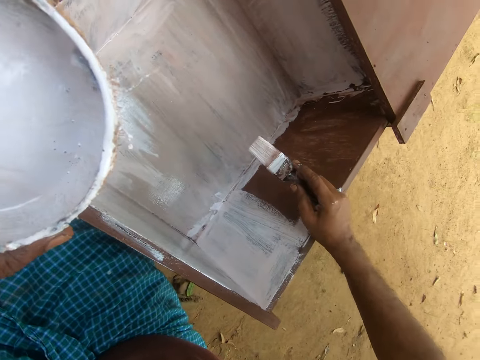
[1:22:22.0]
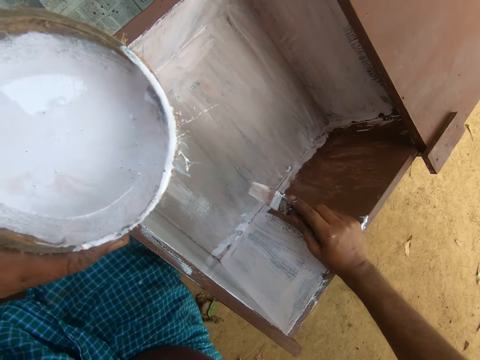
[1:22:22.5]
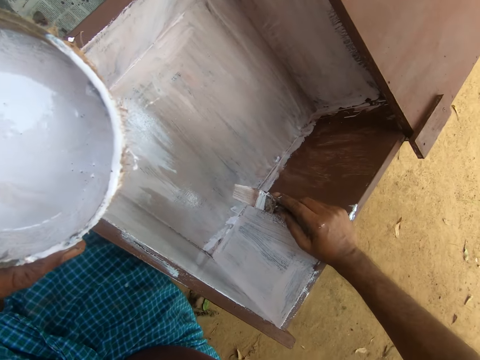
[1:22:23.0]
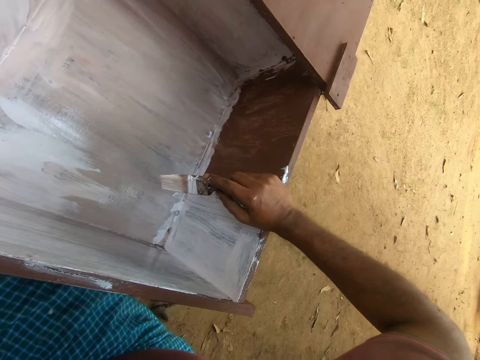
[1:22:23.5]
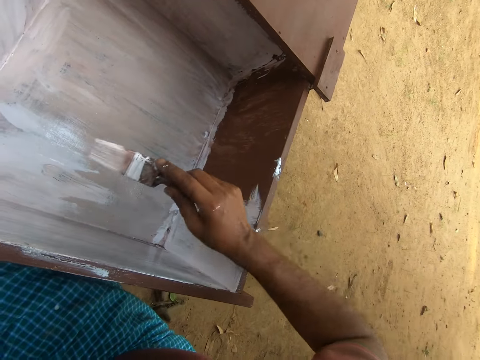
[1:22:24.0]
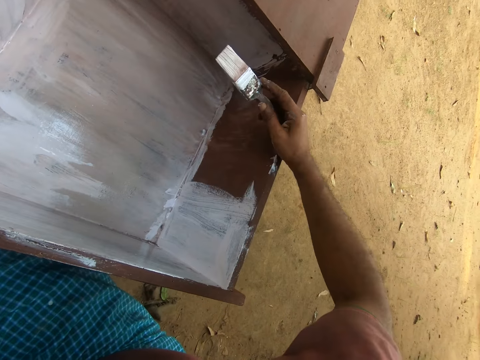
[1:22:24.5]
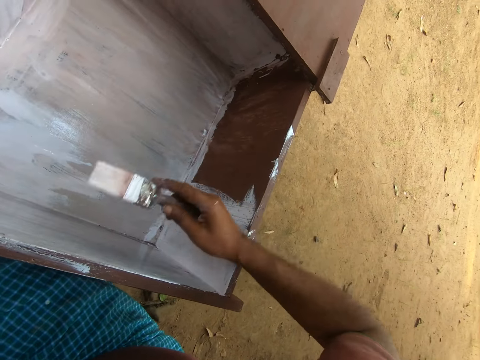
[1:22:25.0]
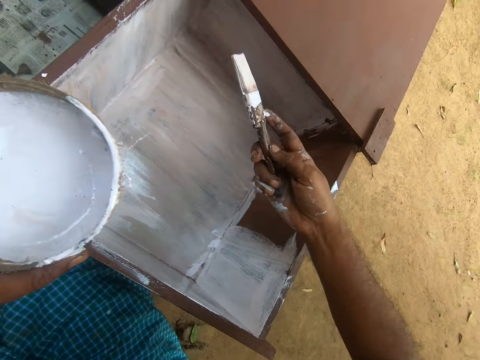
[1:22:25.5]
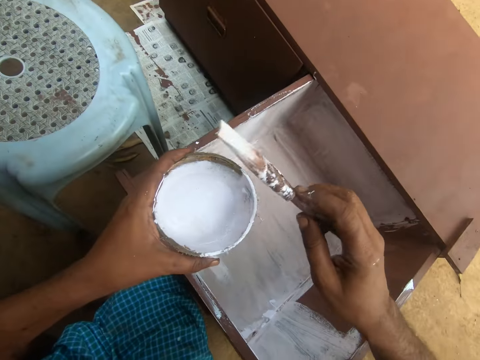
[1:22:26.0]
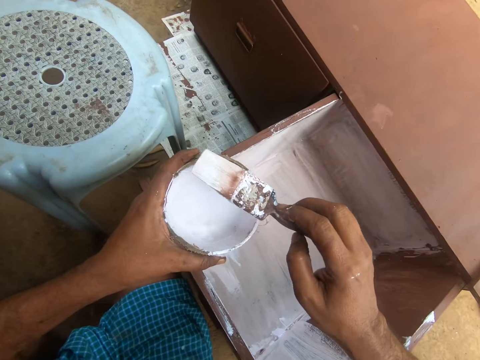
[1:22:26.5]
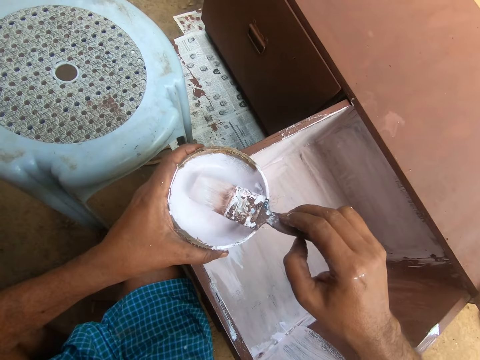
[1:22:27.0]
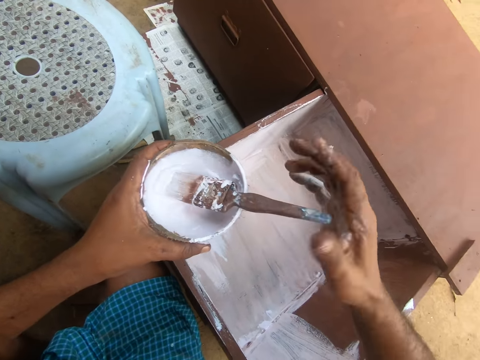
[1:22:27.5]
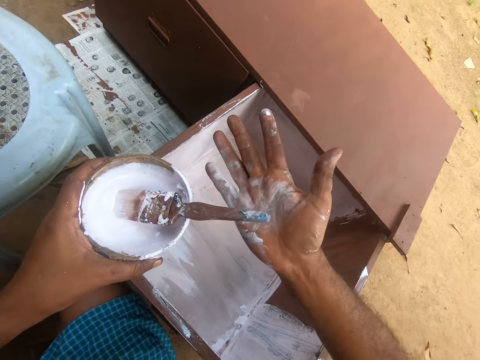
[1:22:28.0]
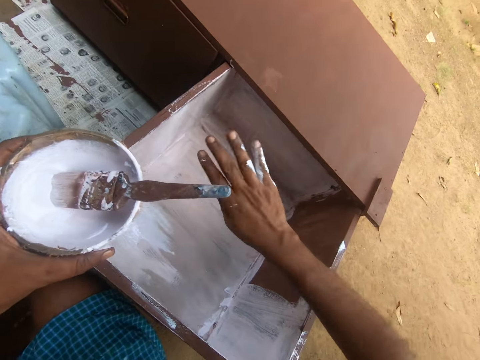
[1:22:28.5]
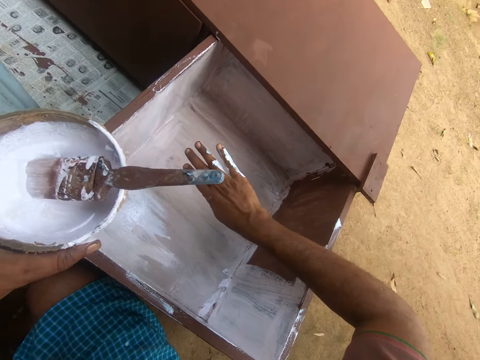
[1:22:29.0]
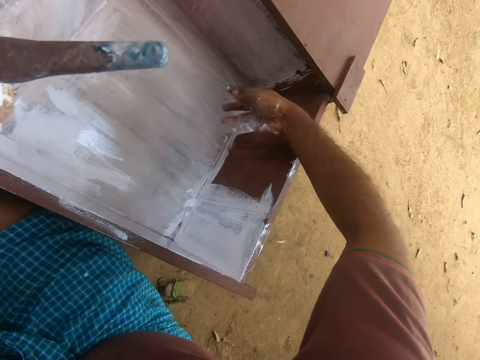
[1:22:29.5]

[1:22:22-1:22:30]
The camera wearer supports his hand on the edge of the drawer. He rubs his hand palm on the edge of the drawer. He dips the brush into the paint. He drops the brush inside the bowl. He turns the hand.

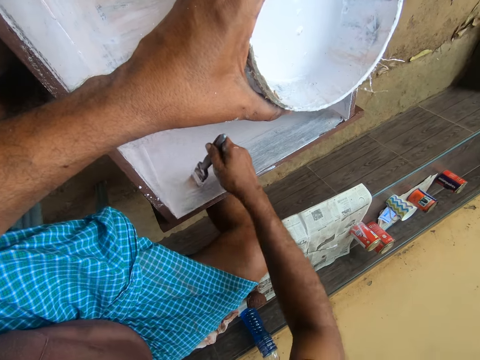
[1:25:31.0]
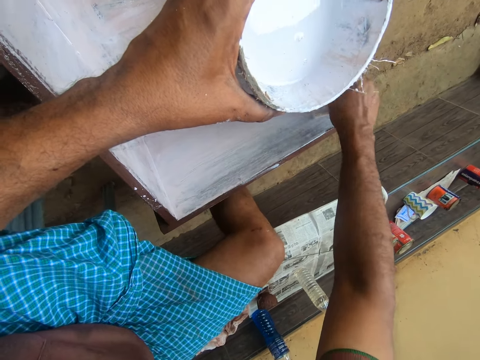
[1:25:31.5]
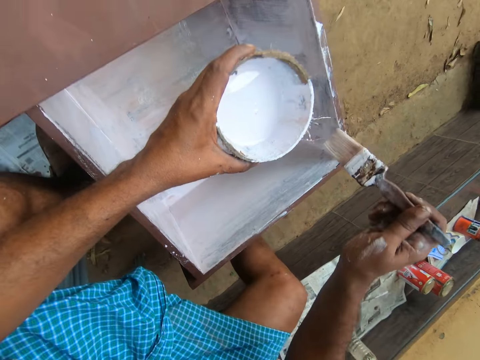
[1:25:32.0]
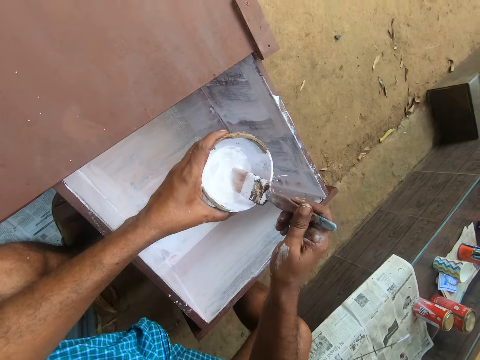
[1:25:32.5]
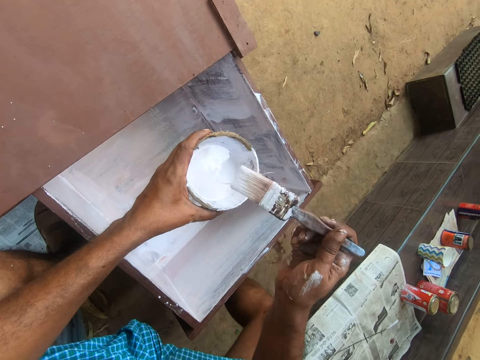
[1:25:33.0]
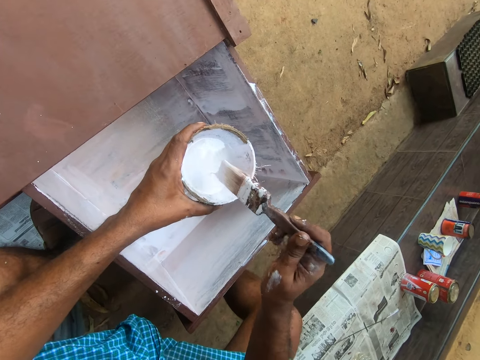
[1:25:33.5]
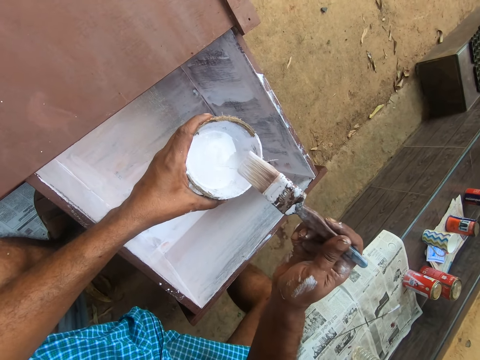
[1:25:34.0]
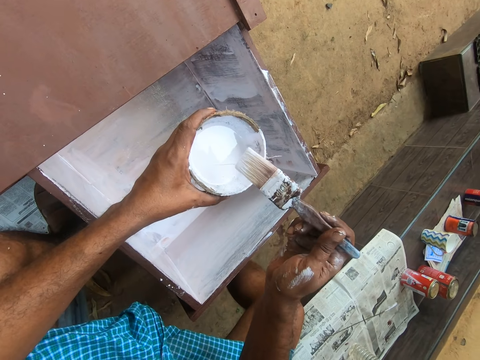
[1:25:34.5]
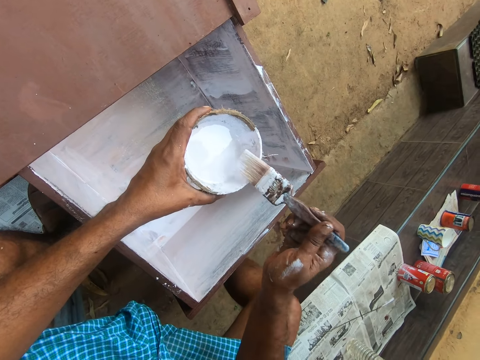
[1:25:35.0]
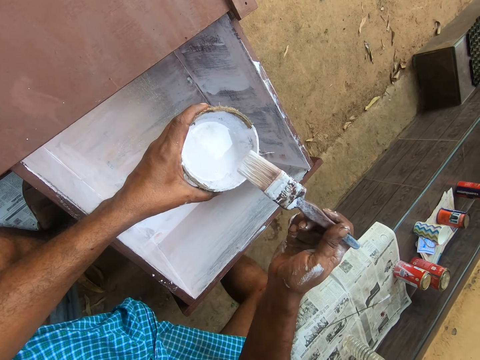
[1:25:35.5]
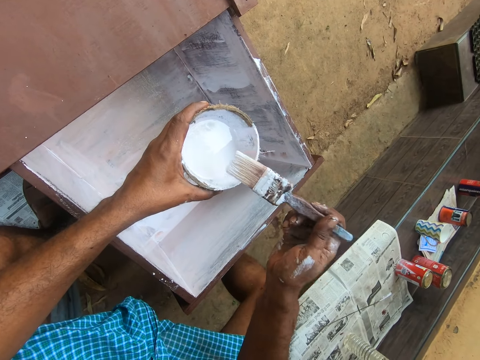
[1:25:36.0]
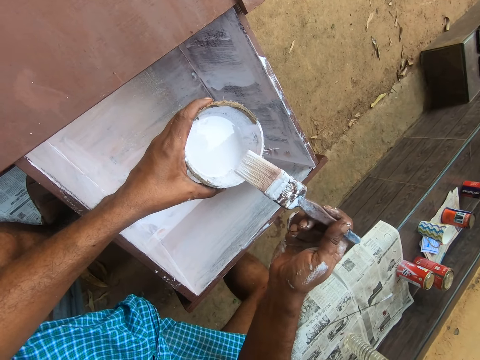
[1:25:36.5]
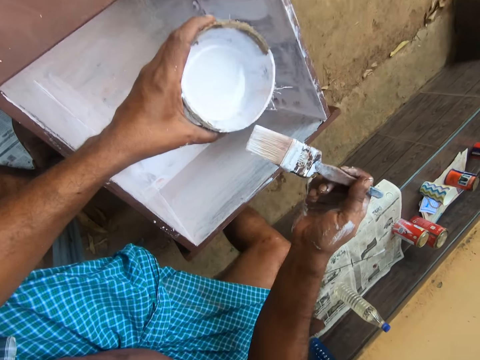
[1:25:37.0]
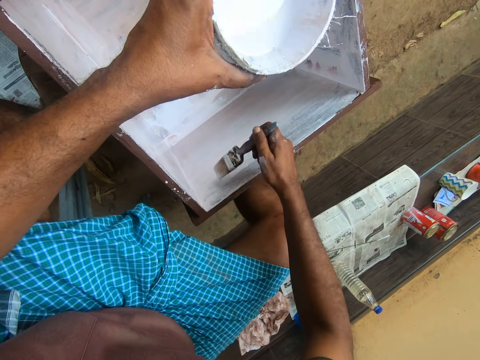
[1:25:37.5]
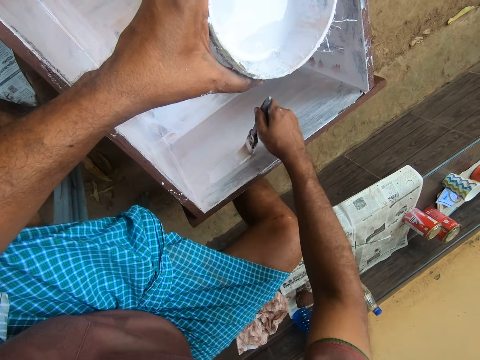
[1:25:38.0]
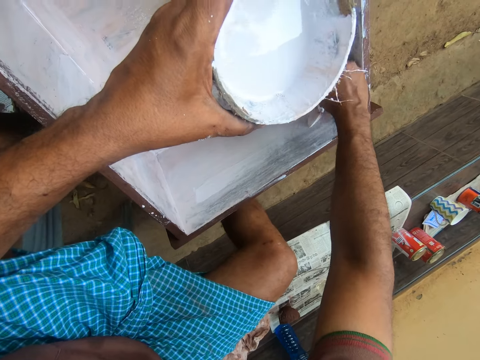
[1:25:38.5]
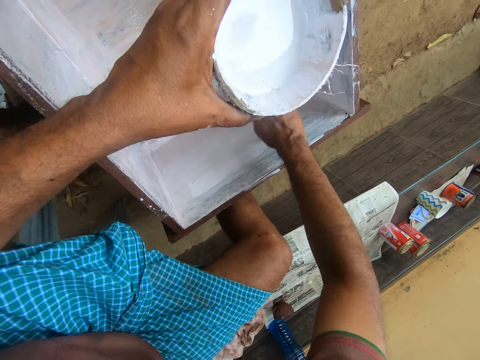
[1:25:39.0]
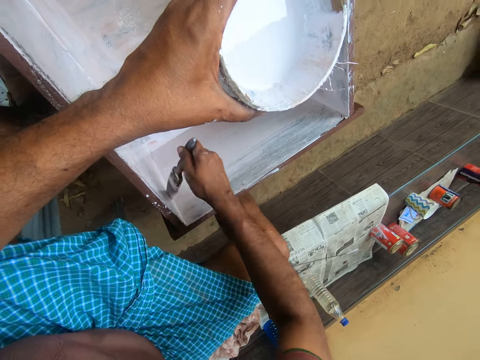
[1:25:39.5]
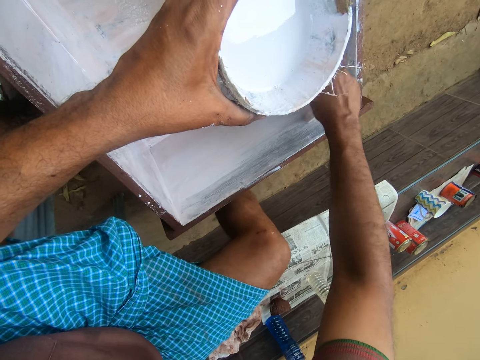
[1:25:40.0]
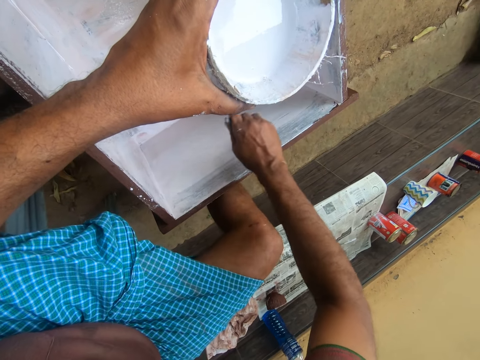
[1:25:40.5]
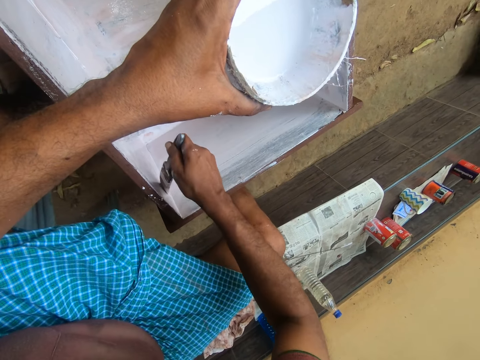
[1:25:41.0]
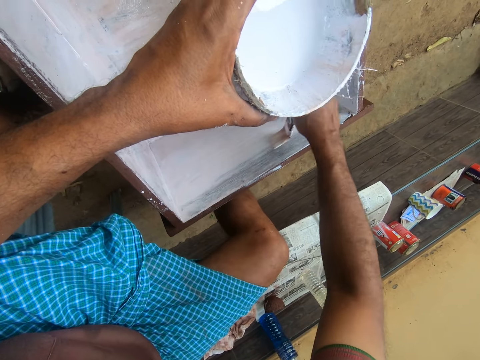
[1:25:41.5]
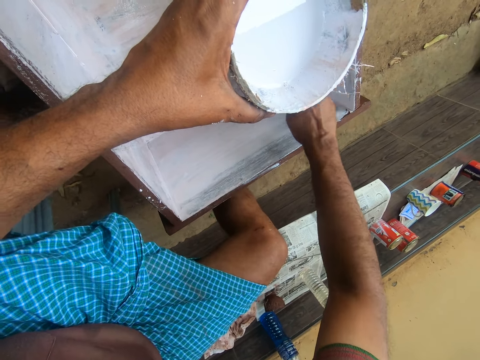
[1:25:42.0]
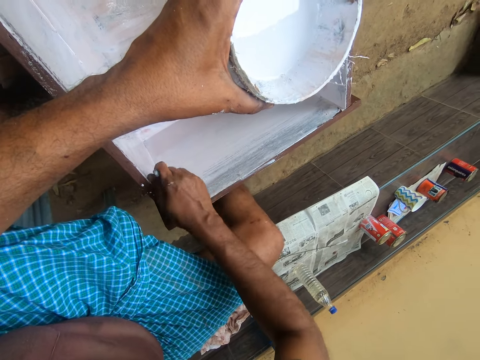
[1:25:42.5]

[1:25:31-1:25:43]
The camera wearer inserts the paint brush into the container of paint in his left hand. He shakes the paint brush in his right hand. He drains excess paint. He paints the inner part of the drawer with the paint brush in his right hand.

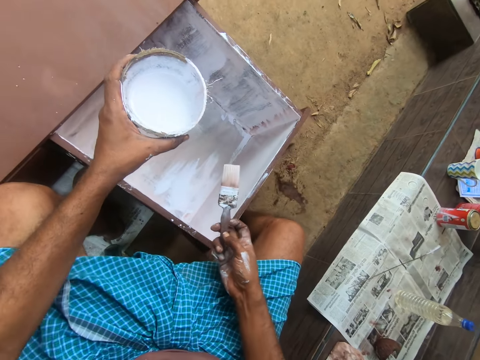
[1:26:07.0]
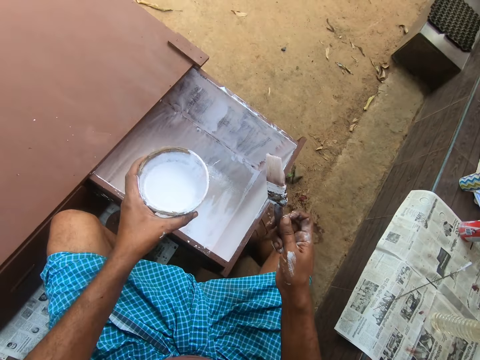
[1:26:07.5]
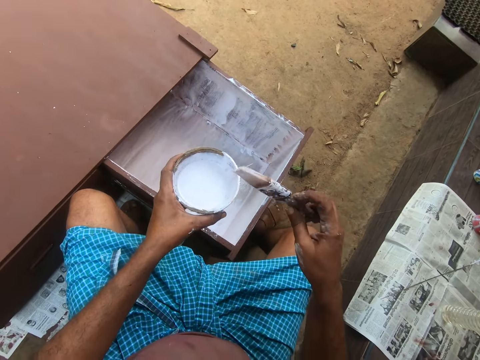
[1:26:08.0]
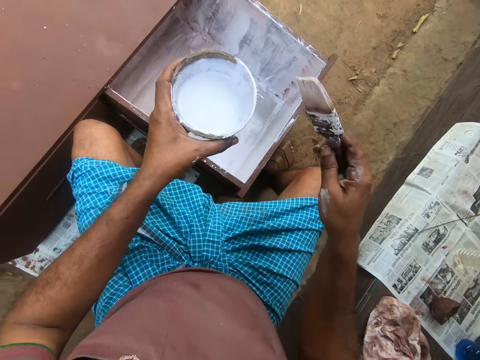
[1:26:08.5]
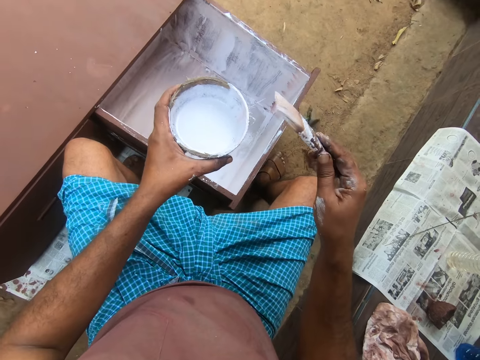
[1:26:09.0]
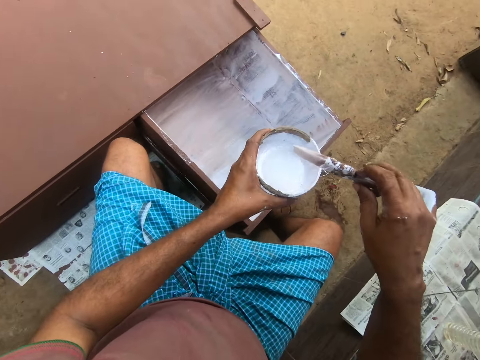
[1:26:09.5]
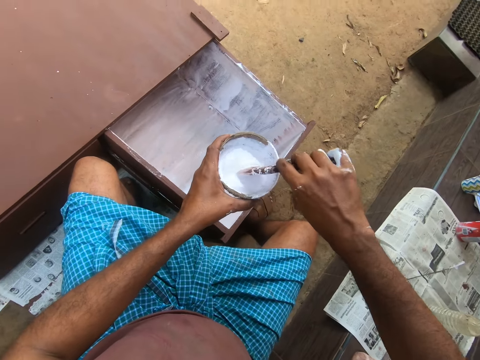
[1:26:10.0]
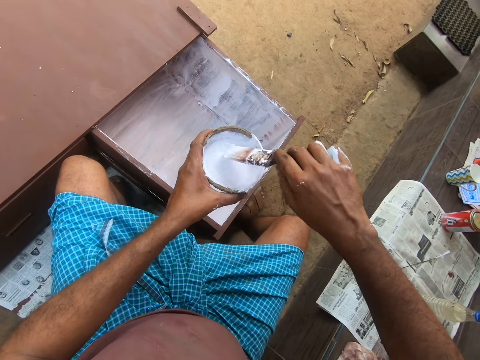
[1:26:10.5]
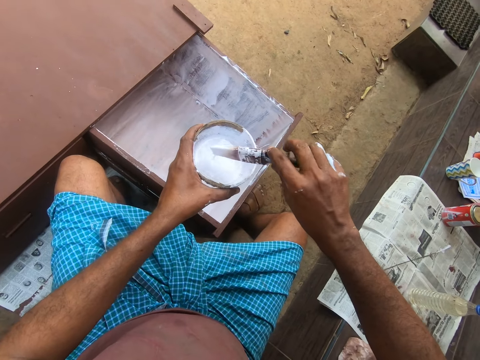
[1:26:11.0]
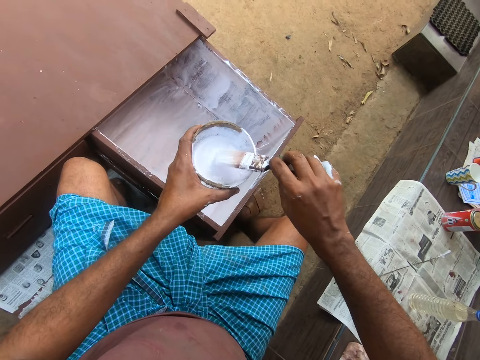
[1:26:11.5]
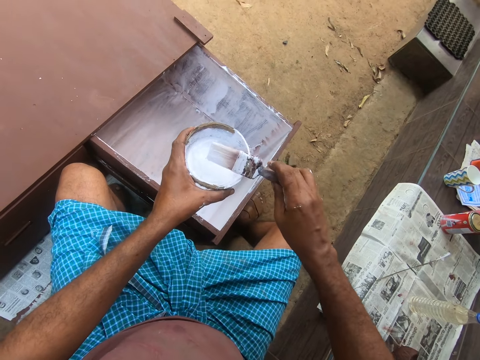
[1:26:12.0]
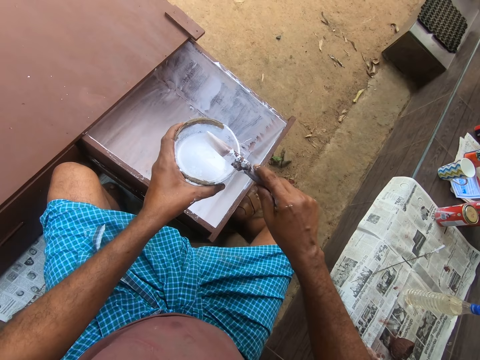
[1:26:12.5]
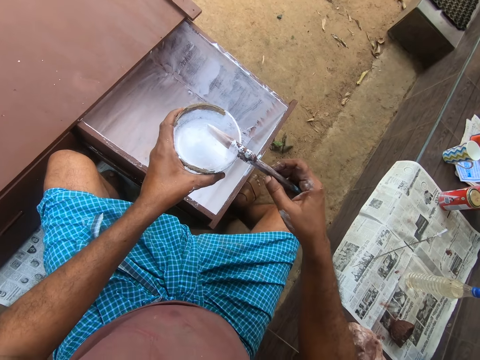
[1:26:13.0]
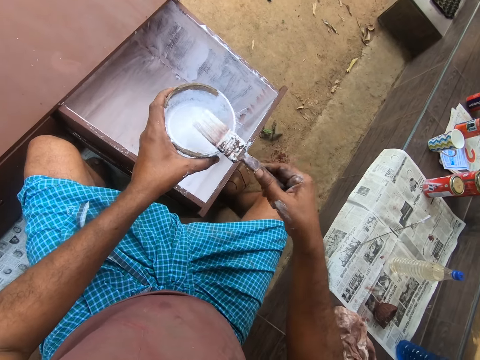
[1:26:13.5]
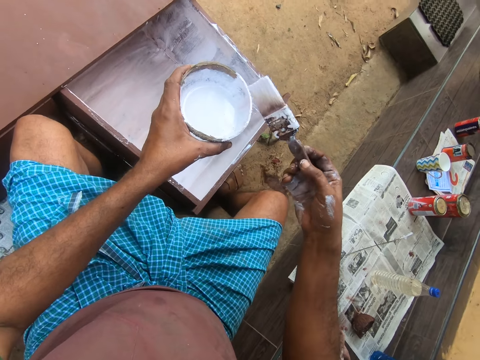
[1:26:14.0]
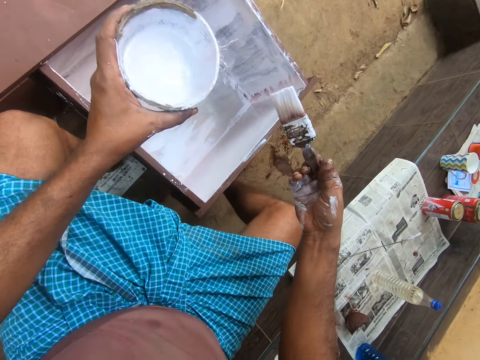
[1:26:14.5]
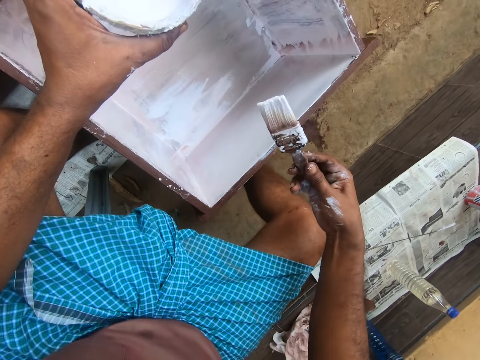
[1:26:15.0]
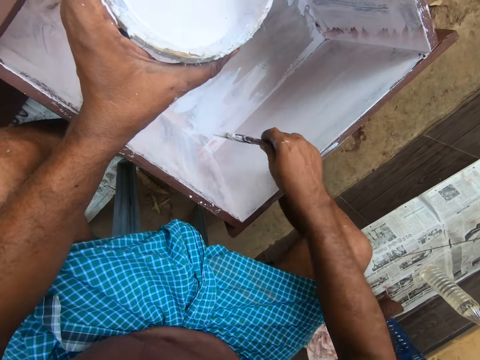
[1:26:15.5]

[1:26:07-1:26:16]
The camera wearer holds up the brush and paint. He inserts the paint brush into the container of paint in his left hand. He rolls the brush.
